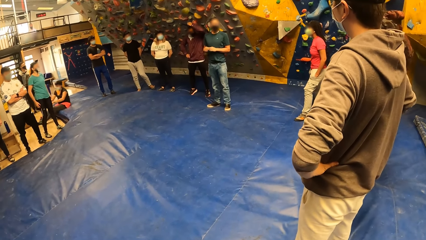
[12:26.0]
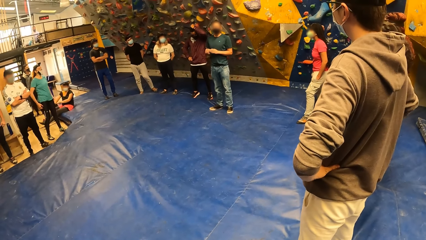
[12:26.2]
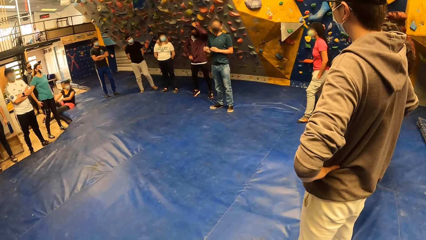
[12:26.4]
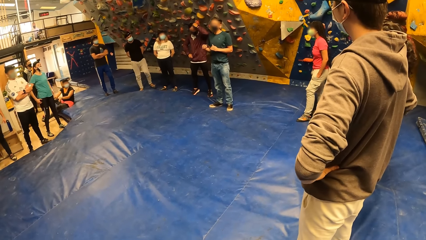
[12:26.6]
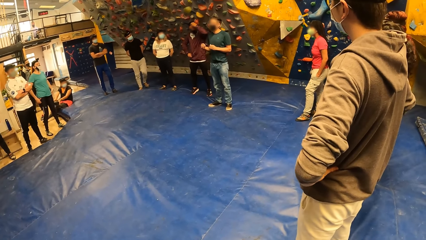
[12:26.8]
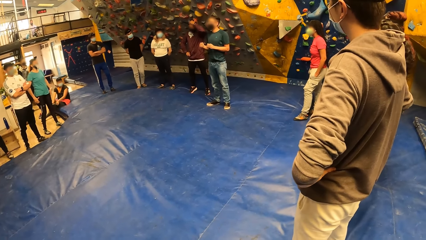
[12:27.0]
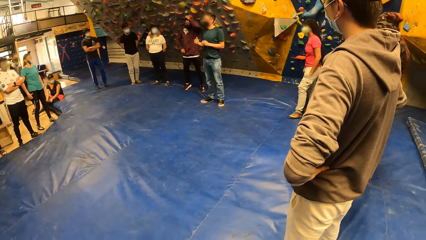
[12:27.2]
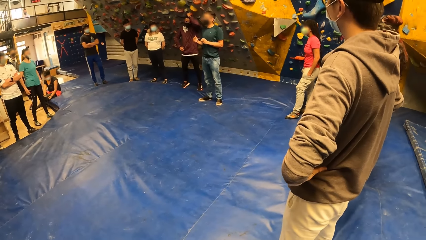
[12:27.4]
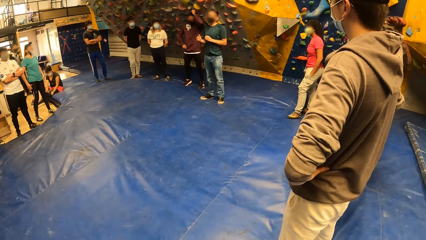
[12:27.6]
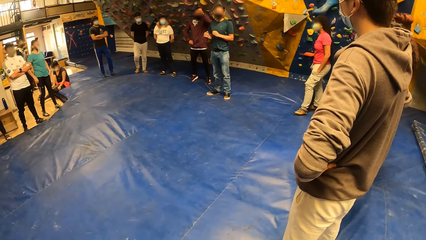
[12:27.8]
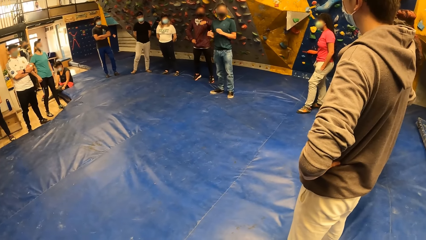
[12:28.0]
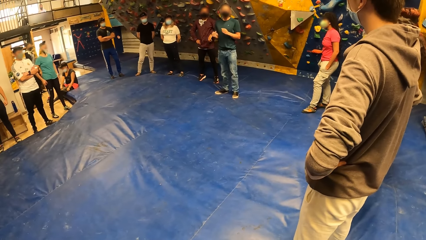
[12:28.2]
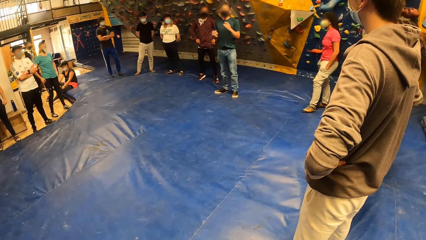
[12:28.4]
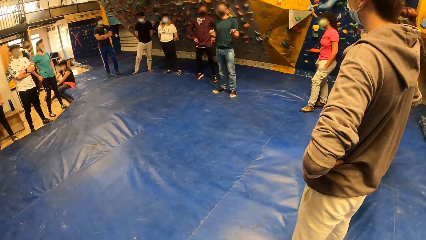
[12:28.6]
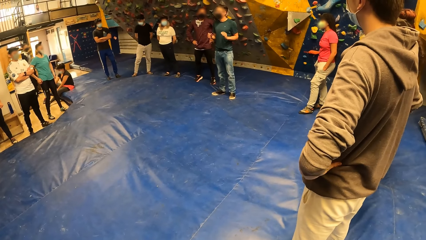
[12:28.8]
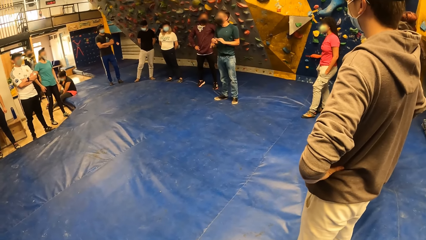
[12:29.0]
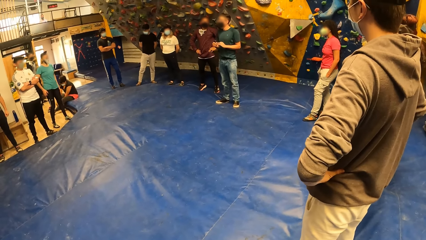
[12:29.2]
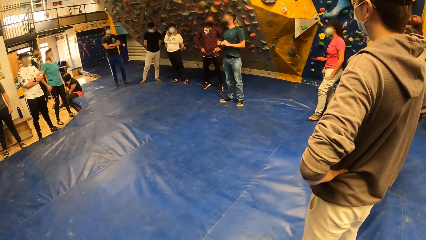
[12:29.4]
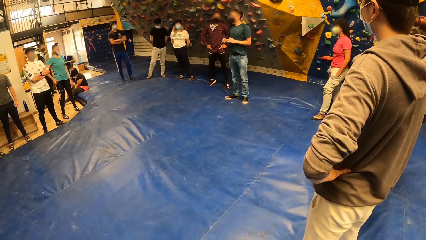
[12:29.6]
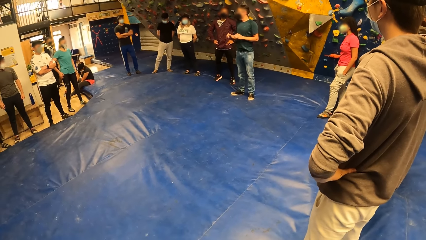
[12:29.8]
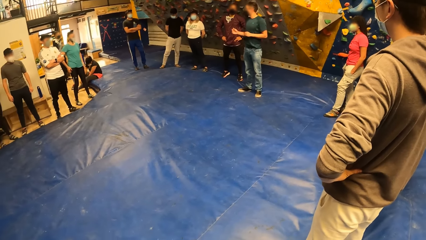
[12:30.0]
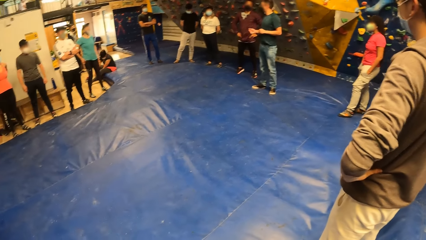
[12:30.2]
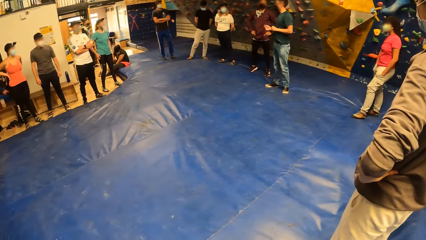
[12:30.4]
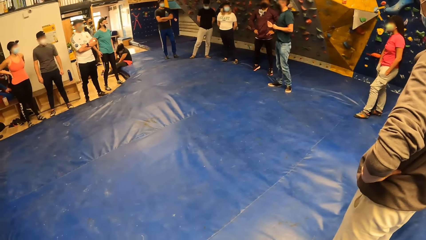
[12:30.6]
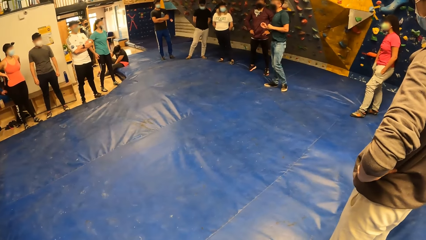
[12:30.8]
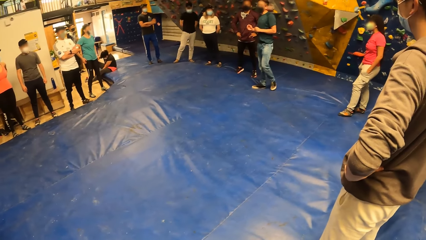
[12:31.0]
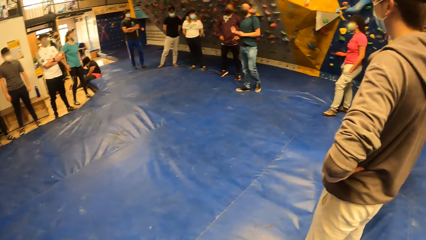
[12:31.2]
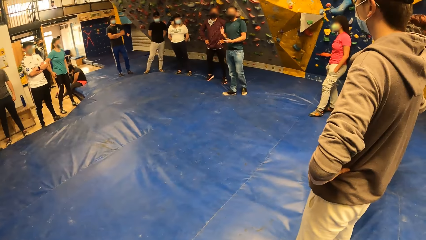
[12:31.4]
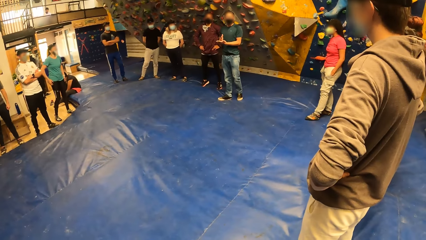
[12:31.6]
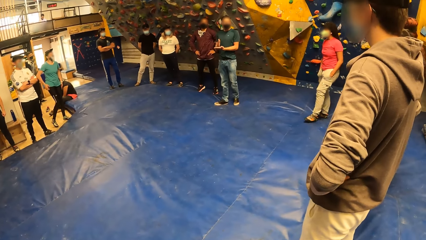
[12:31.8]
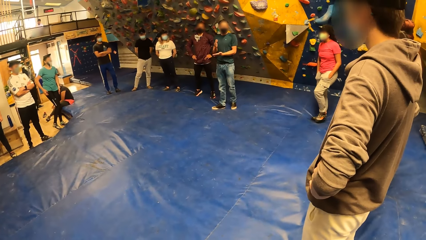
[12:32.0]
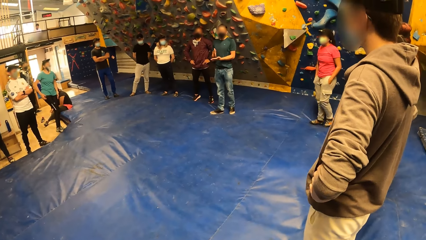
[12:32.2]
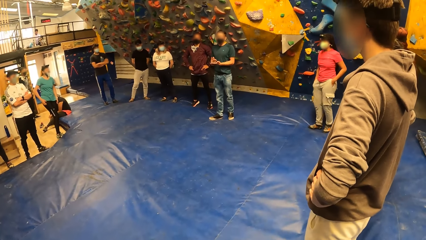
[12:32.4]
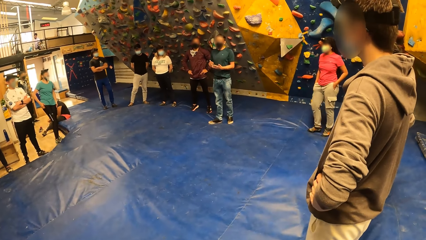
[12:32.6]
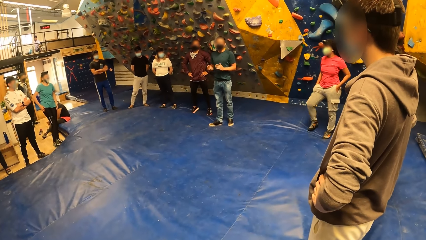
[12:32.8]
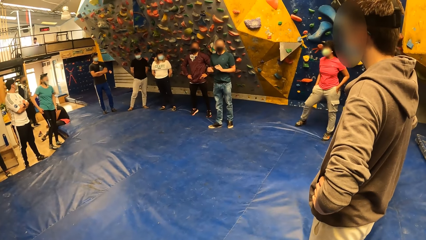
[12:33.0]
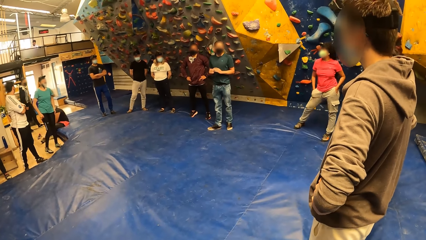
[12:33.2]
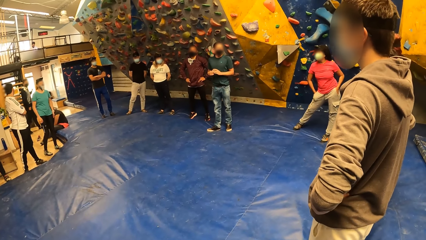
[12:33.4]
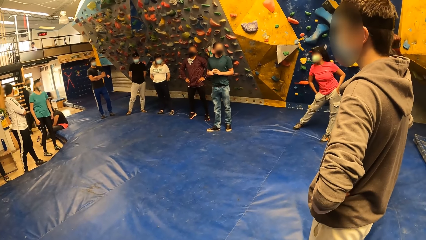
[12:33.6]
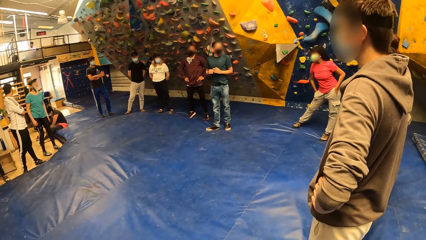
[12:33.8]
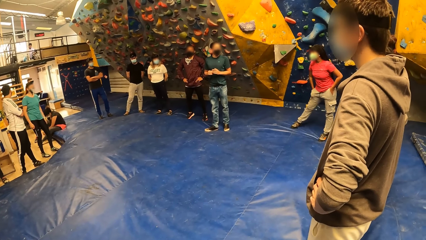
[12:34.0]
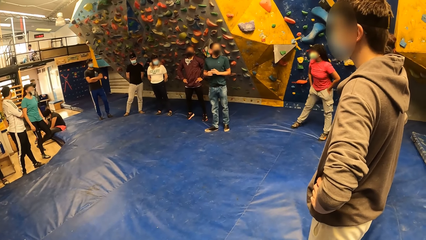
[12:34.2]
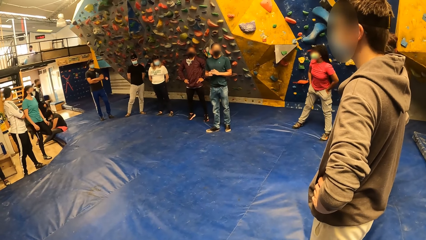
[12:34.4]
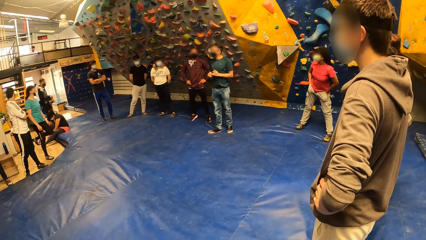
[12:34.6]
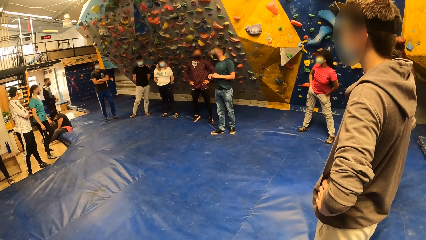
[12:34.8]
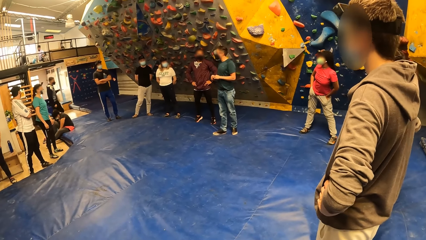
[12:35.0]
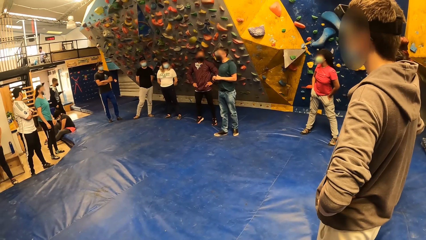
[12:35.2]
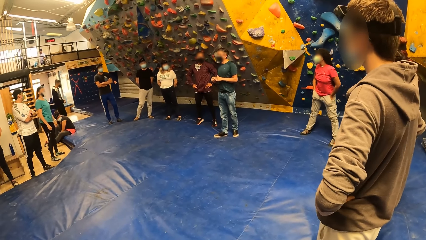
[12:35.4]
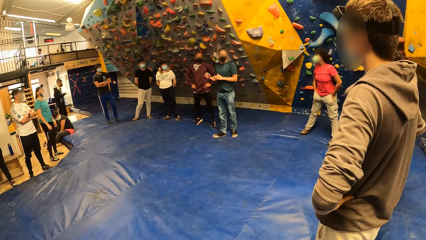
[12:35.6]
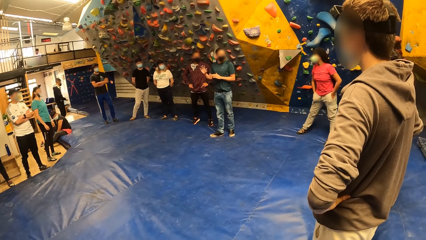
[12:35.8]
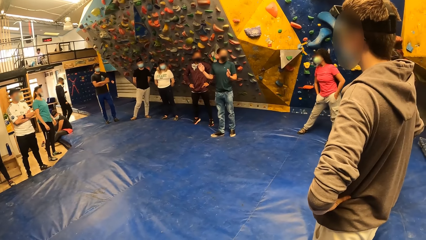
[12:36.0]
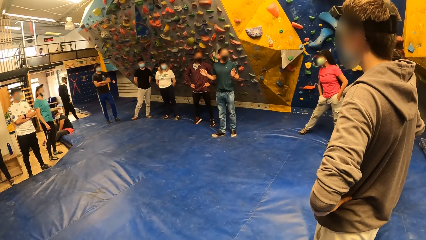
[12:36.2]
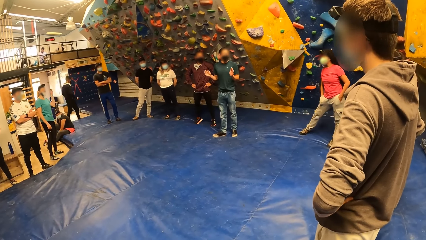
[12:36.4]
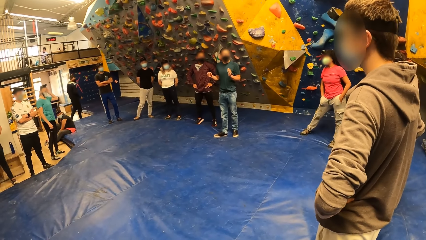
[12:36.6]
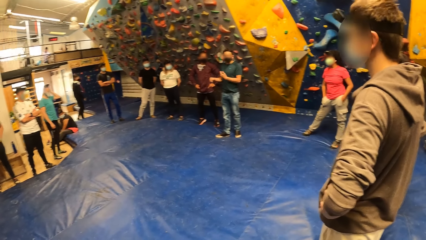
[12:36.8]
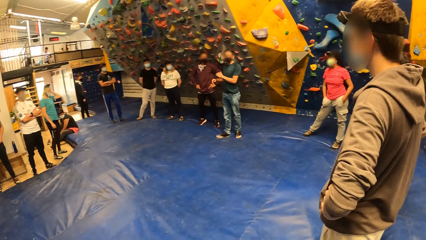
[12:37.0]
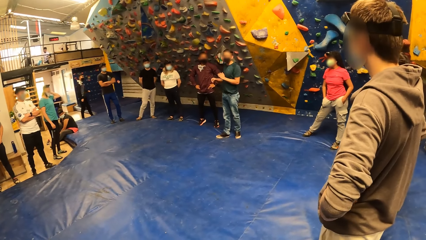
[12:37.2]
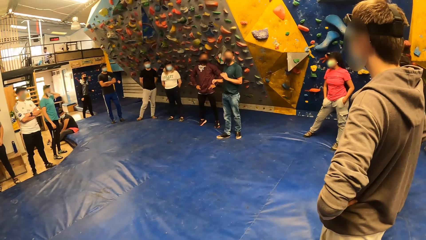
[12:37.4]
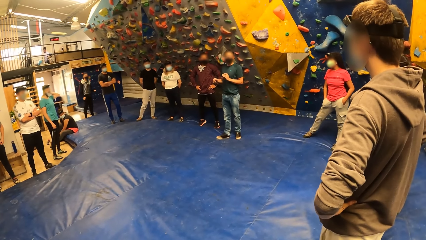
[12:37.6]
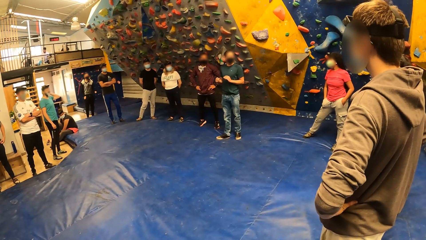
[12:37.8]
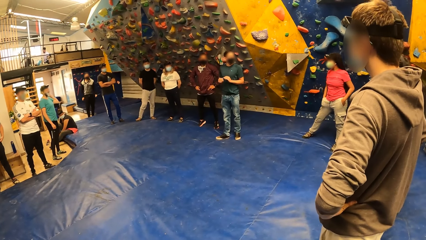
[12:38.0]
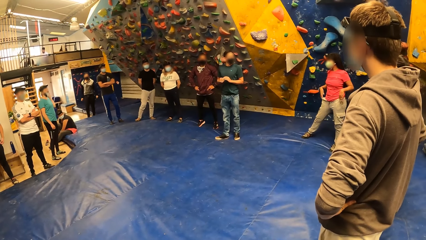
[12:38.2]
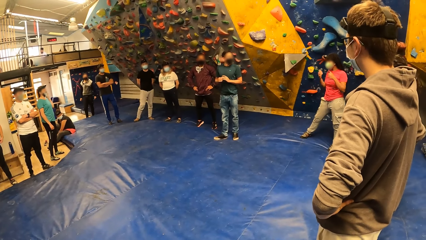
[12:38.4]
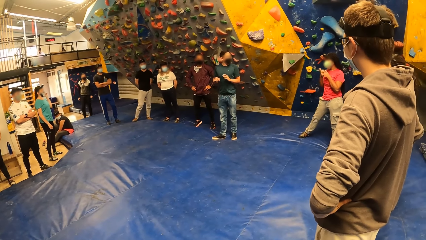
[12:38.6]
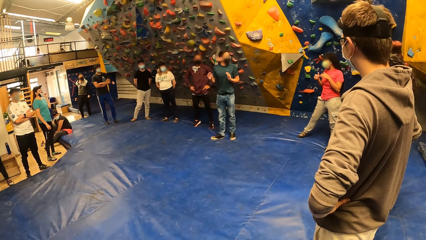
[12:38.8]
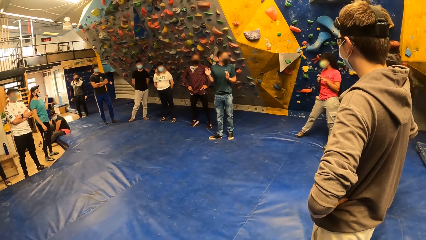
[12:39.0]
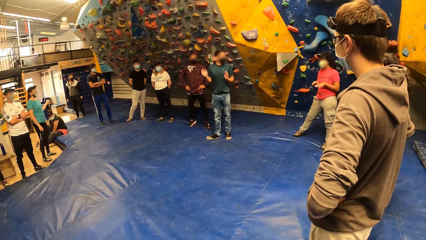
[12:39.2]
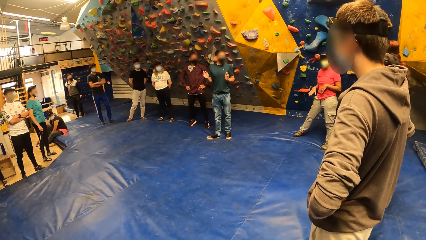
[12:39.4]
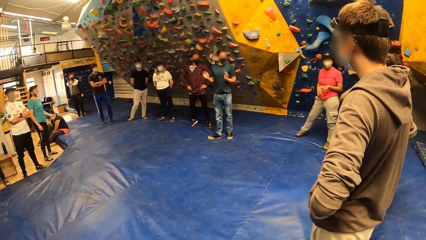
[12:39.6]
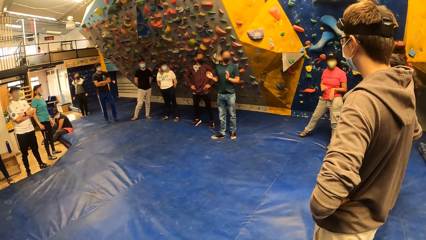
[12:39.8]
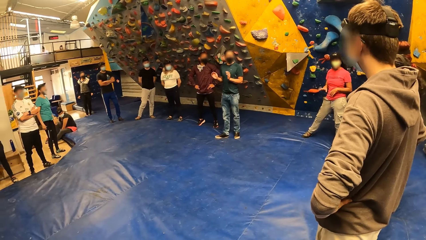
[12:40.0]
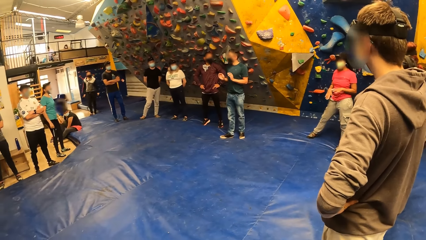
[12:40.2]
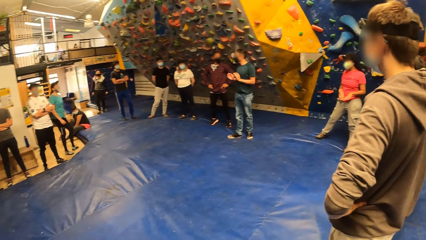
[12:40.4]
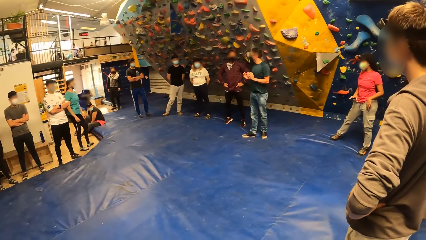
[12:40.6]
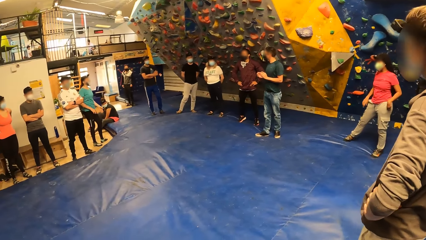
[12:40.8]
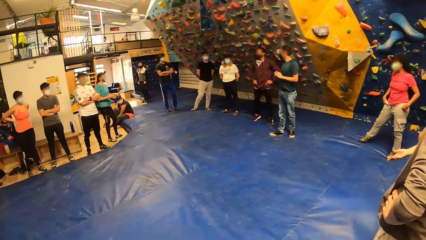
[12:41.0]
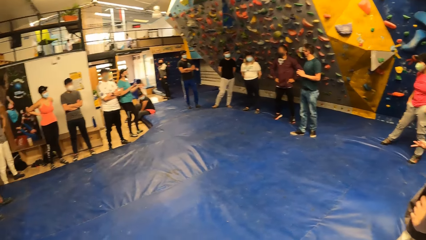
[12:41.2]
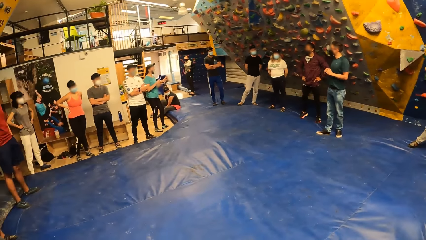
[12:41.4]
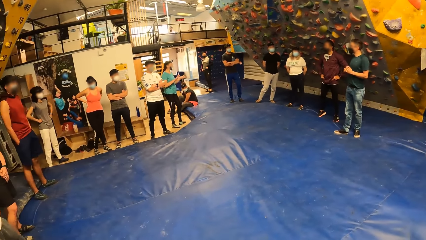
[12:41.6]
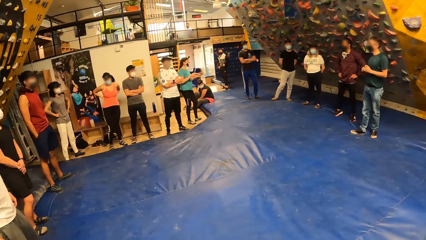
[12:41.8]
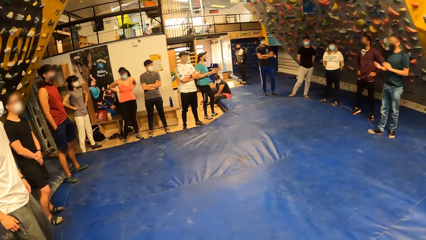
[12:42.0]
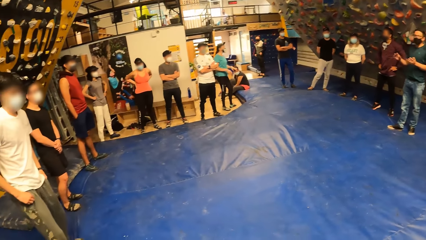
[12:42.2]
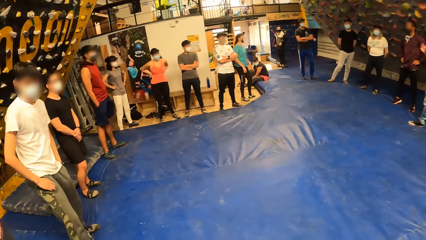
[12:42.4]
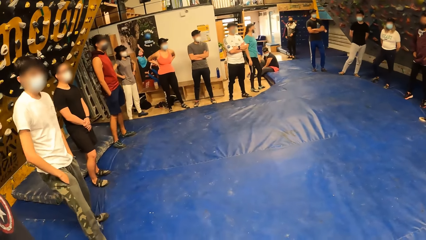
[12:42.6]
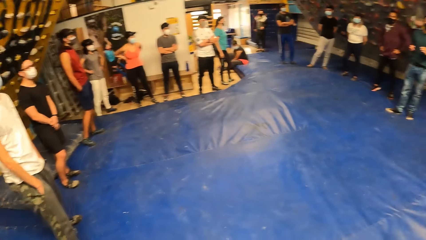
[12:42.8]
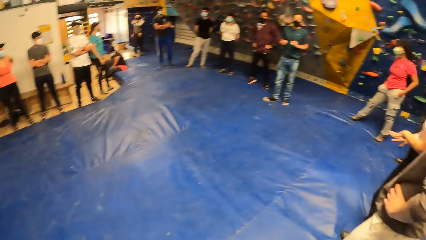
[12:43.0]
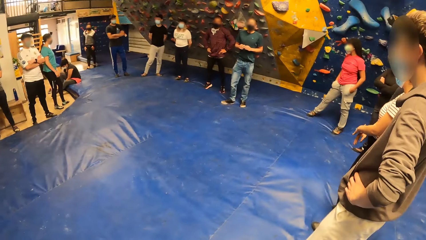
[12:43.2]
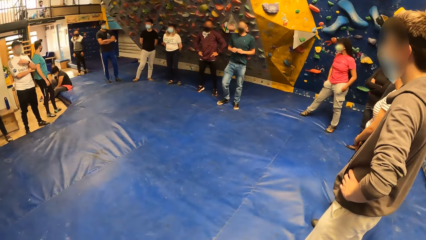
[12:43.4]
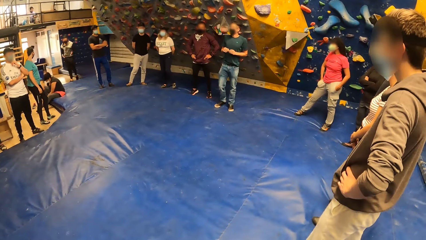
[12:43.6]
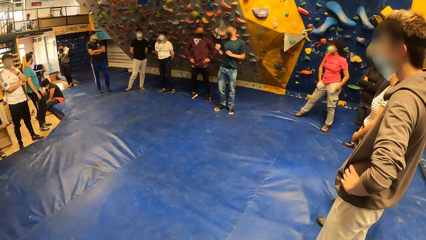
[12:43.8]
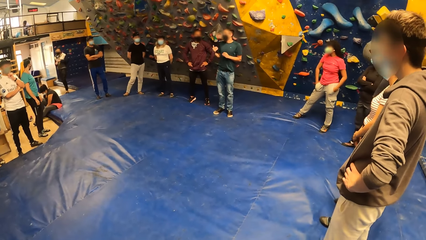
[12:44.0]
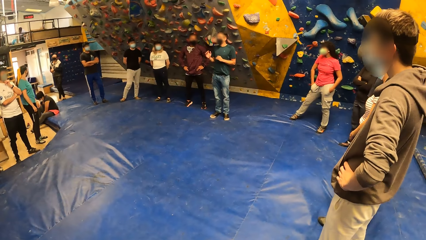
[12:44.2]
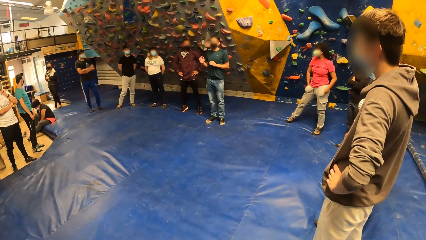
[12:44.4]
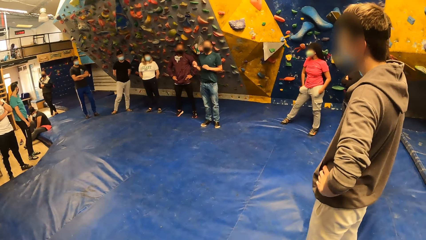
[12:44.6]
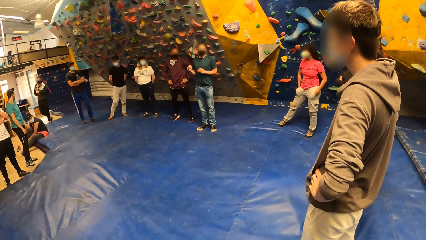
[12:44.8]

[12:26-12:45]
A man moves hands. The camera wearer looks around.
